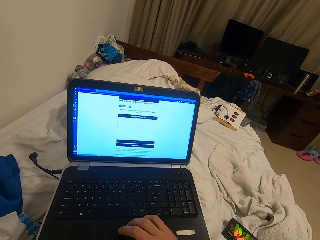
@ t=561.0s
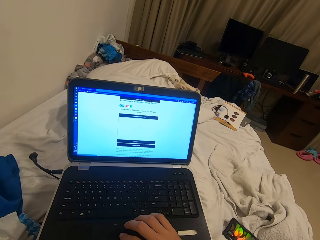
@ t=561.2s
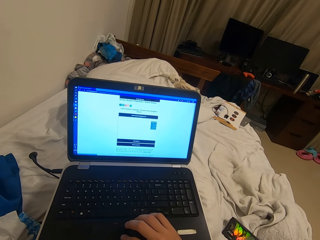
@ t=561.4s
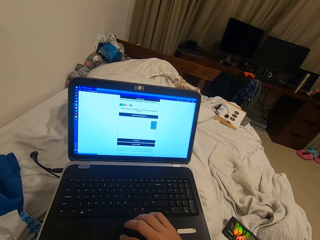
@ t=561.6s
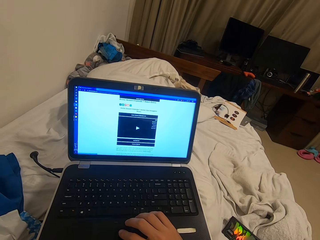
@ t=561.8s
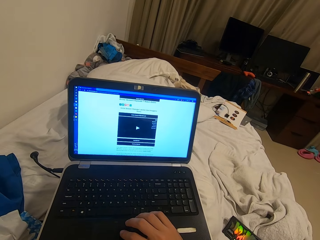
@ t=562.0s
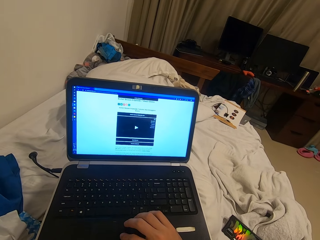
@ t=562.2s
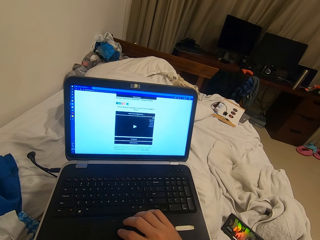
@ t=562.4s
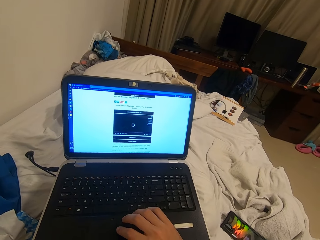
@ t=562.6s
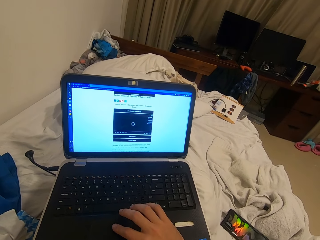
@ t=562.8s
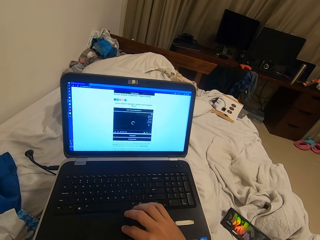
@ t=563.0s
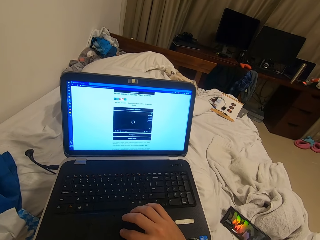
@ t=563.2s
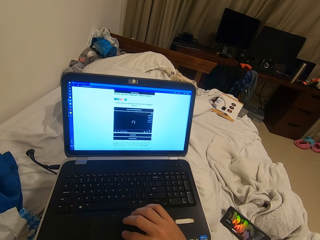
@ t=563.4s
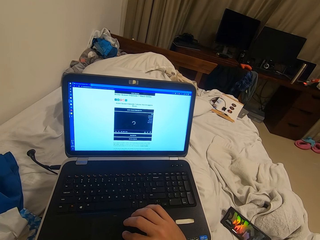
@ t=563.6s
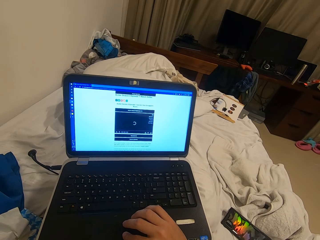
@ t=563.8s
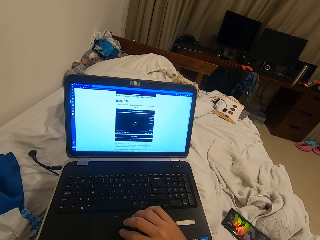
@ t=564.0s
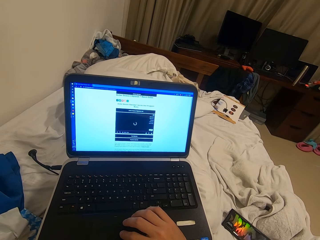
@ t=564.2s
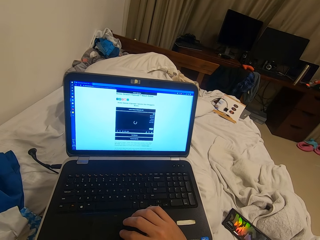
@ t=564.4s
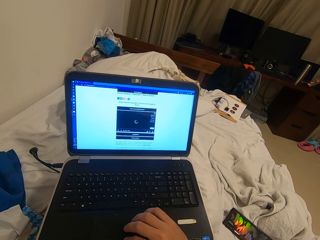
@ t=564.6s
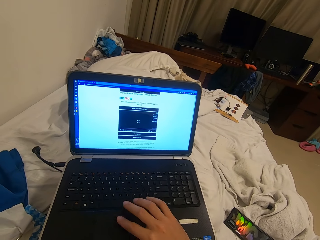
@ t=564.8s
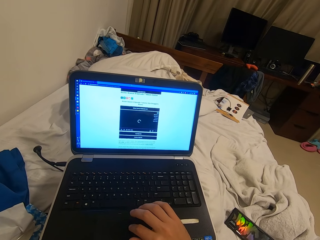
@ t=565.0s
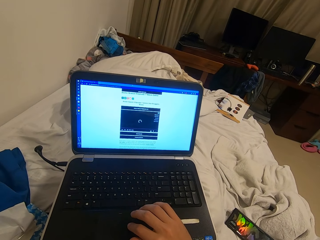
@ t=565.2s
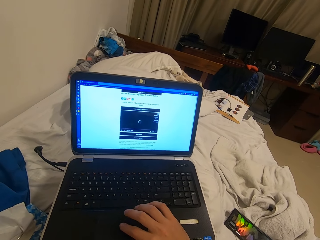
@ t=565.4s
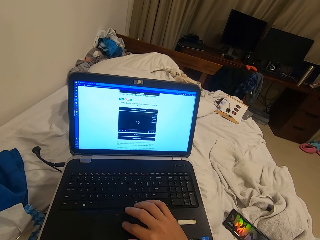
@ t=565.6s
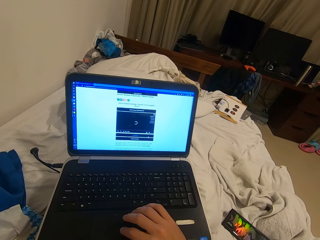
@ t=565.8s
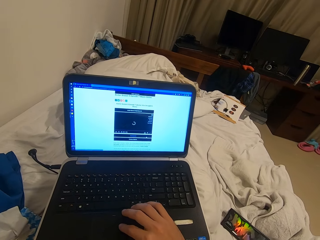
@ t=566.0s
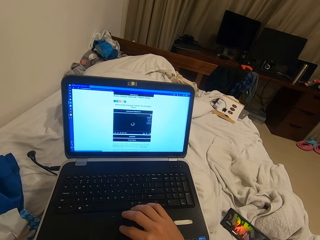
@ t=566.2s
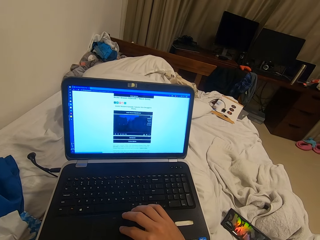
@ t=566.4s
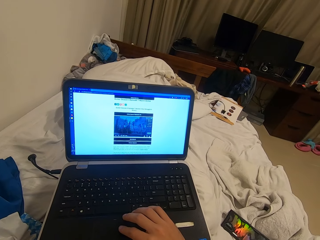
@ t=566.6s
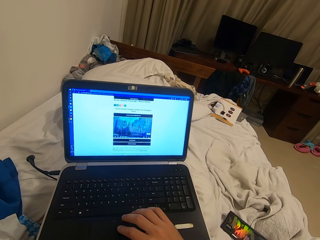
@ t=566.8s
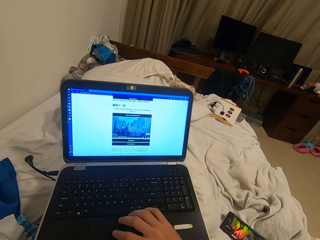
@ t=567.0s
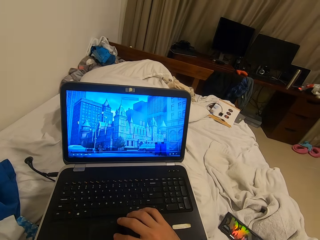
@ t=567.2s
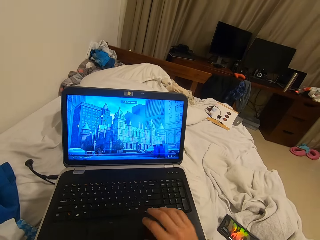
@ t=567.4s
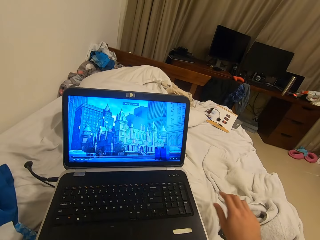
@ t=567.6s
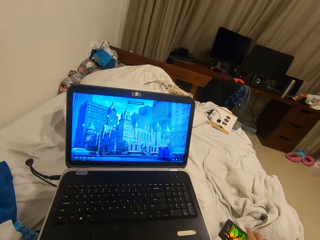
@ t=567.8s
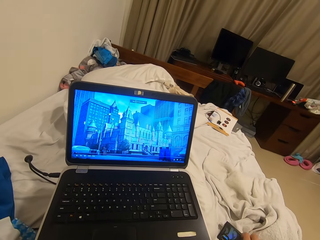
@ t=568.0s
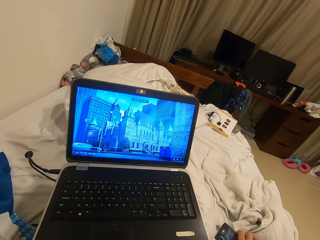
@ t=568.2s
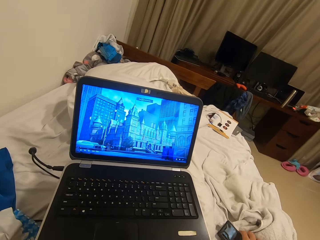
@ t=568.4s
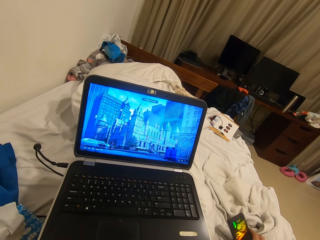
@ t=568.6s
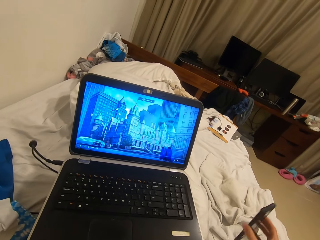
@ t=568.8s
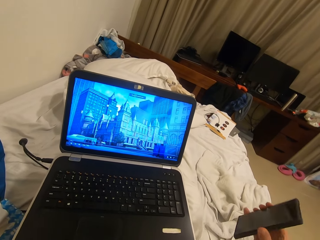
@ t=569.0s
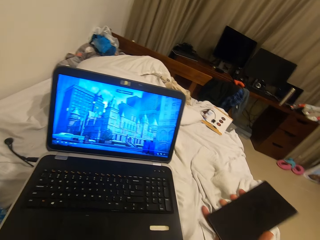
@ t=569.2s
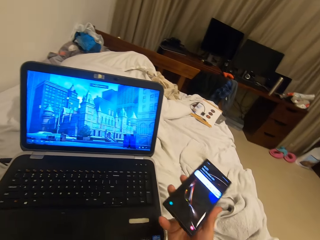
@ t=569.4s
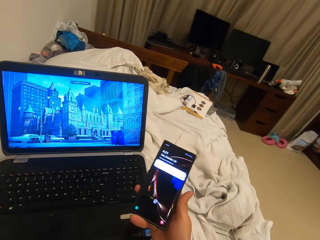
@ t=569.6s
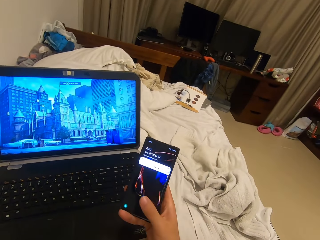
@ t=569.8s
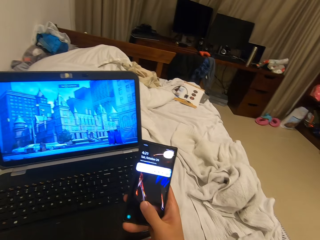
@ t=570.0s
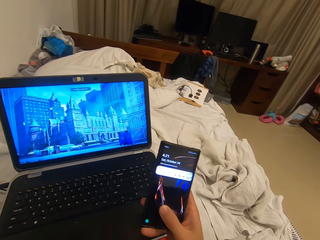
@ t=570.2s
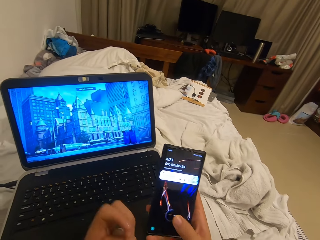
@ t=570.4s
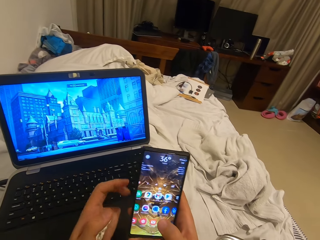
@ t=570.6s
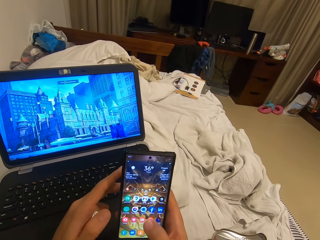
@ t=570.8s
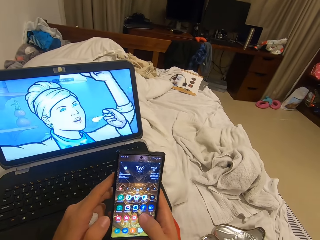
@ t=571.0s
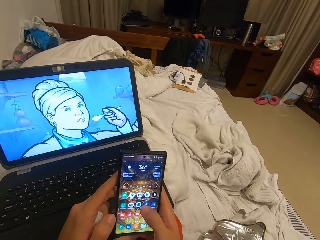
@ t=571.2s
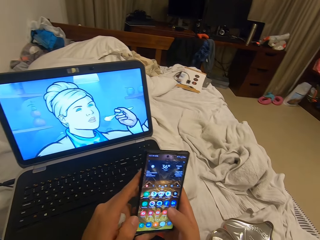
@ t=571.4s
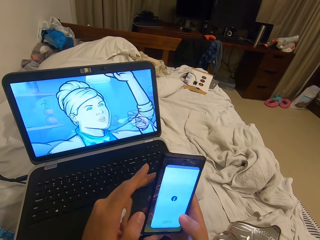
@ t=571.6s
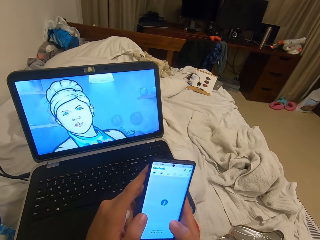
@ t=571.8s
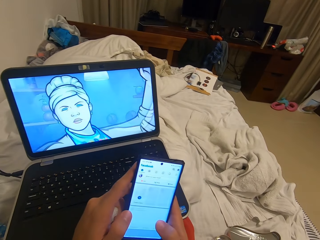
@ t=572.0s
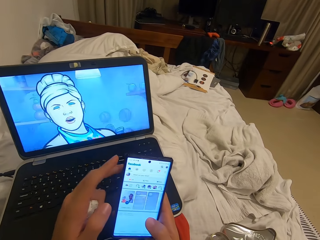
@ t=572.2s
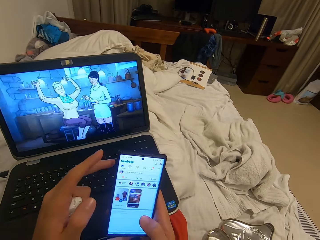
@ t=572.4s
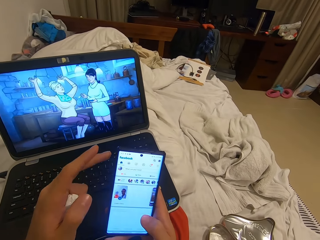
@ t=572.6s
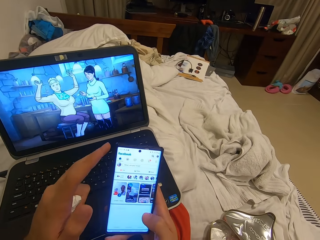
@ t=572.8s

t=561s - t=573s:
The camera wearer picks up the phone from the bed with his right hand. He operates the phone with his right hand.

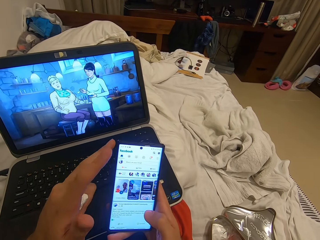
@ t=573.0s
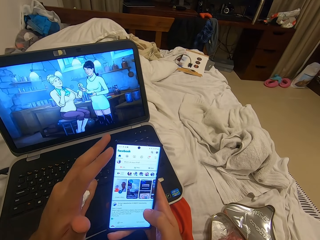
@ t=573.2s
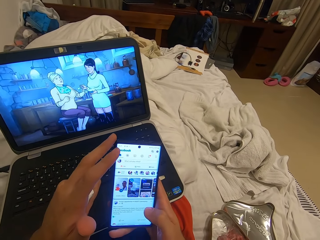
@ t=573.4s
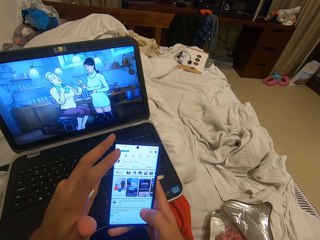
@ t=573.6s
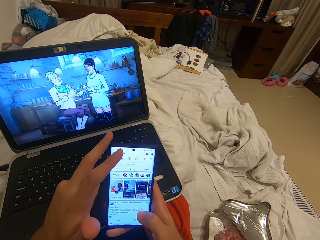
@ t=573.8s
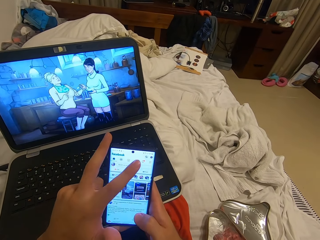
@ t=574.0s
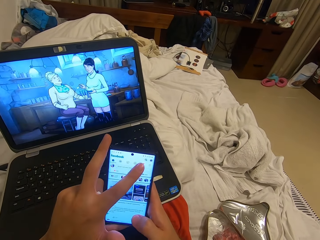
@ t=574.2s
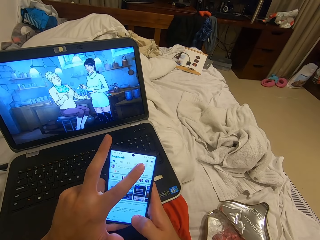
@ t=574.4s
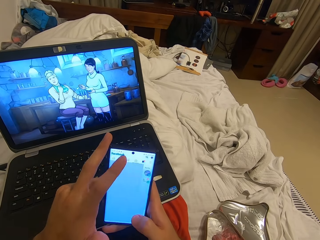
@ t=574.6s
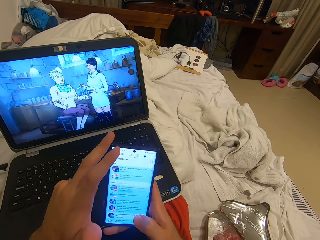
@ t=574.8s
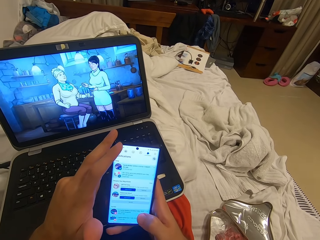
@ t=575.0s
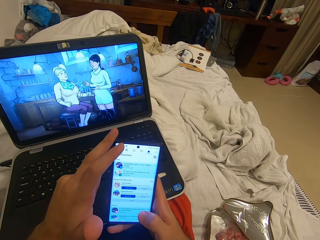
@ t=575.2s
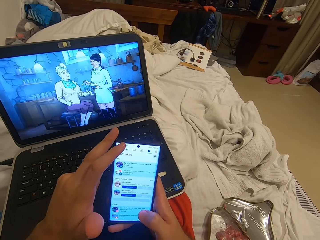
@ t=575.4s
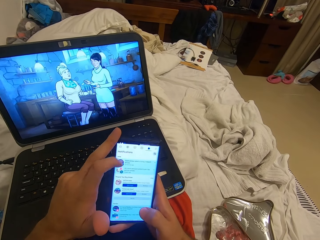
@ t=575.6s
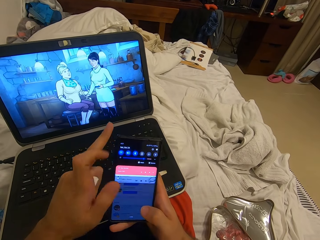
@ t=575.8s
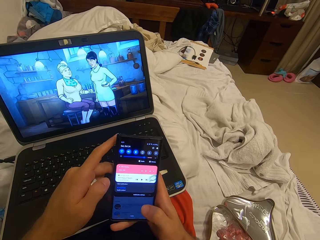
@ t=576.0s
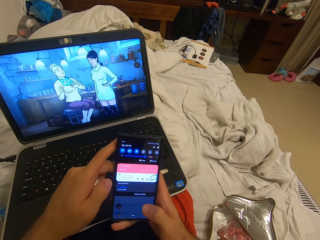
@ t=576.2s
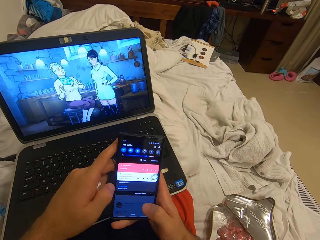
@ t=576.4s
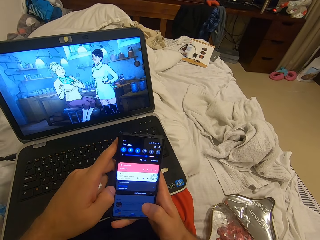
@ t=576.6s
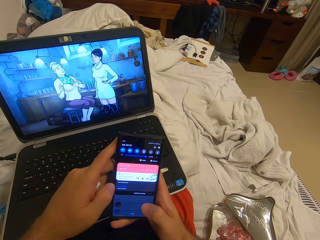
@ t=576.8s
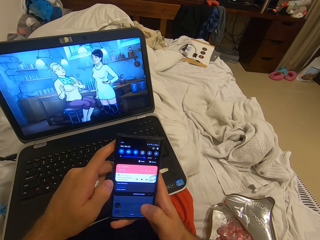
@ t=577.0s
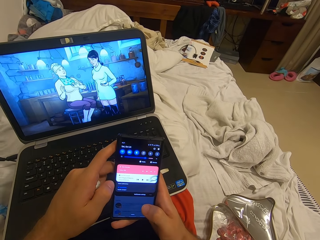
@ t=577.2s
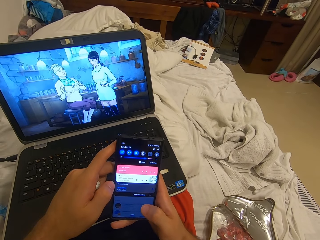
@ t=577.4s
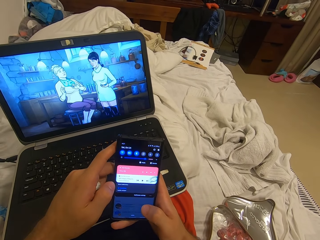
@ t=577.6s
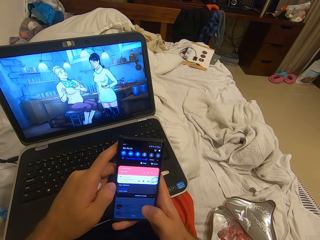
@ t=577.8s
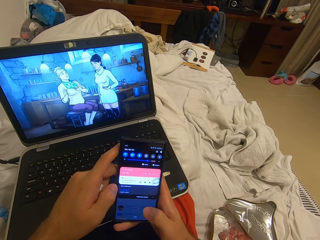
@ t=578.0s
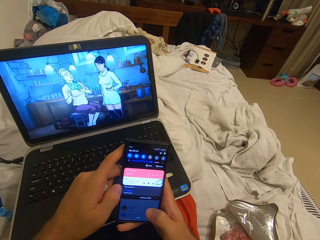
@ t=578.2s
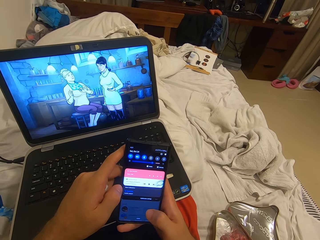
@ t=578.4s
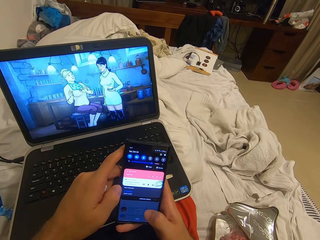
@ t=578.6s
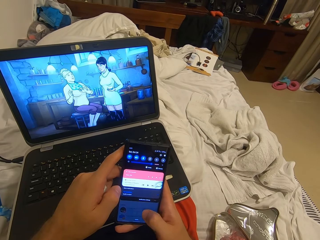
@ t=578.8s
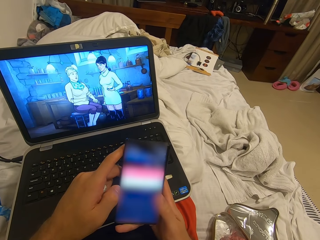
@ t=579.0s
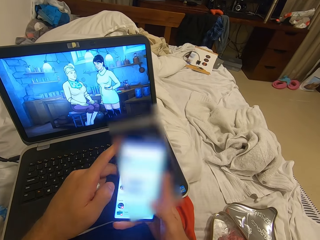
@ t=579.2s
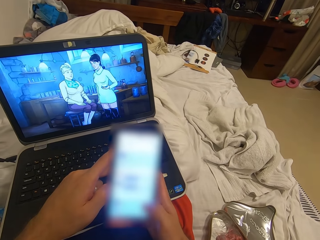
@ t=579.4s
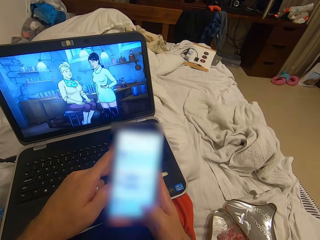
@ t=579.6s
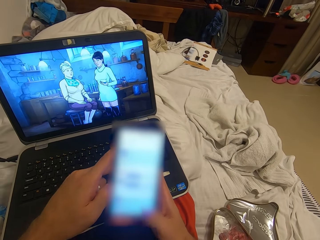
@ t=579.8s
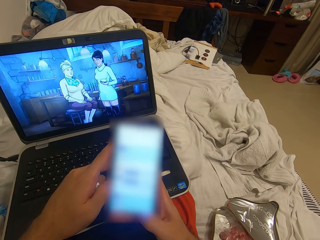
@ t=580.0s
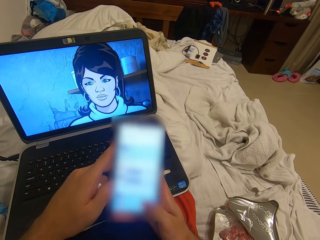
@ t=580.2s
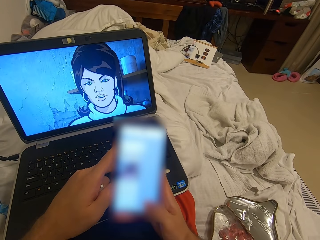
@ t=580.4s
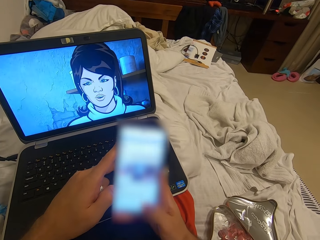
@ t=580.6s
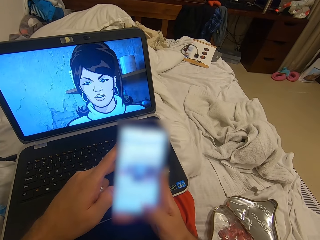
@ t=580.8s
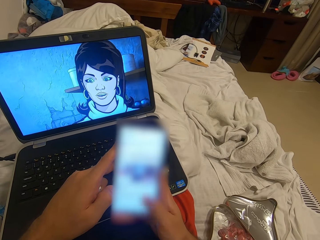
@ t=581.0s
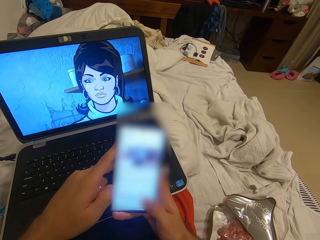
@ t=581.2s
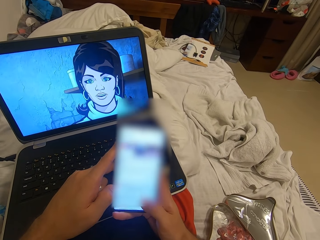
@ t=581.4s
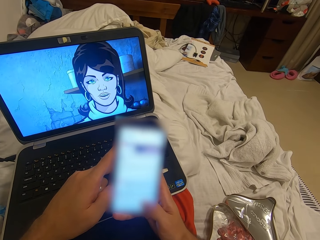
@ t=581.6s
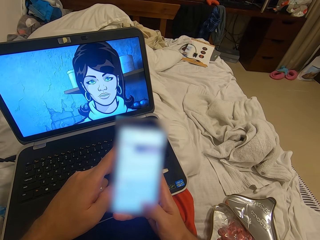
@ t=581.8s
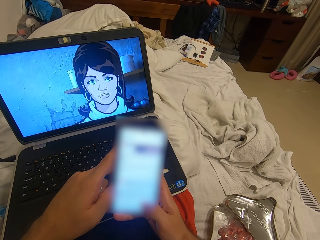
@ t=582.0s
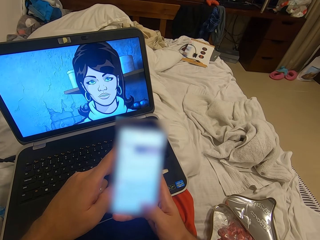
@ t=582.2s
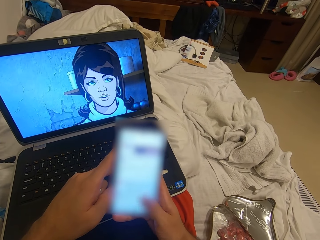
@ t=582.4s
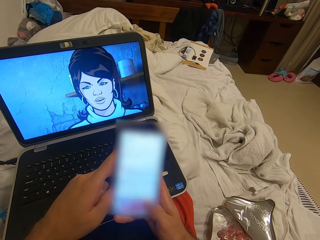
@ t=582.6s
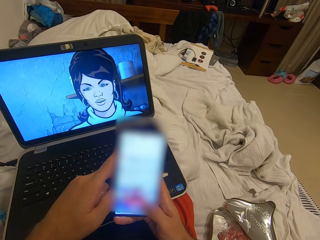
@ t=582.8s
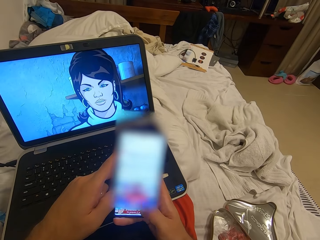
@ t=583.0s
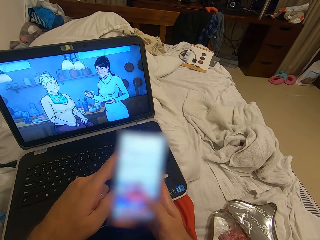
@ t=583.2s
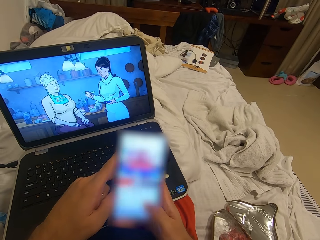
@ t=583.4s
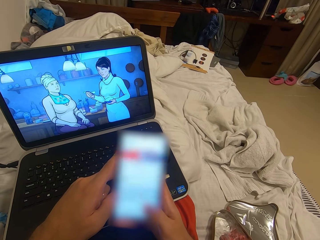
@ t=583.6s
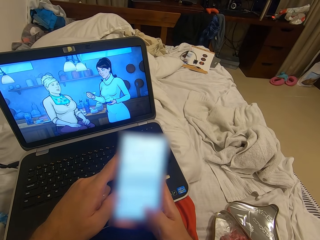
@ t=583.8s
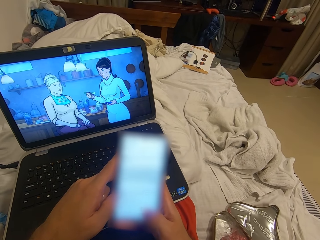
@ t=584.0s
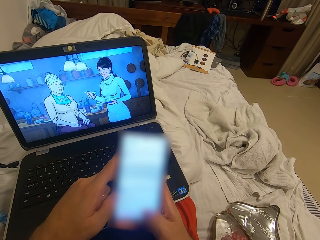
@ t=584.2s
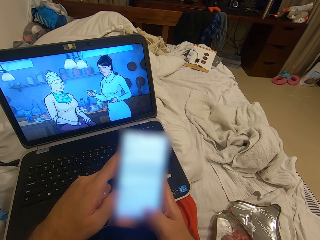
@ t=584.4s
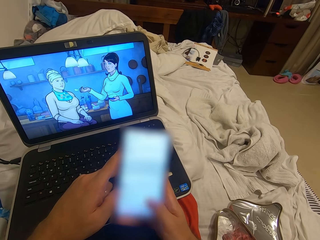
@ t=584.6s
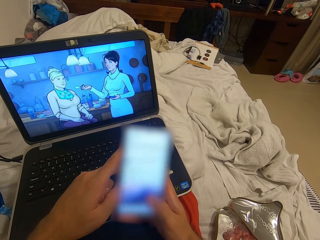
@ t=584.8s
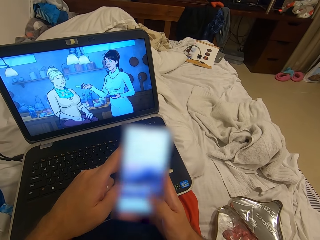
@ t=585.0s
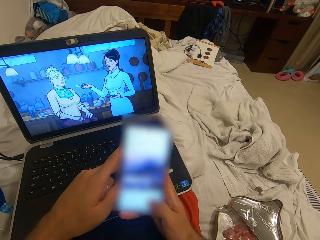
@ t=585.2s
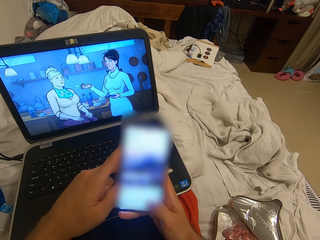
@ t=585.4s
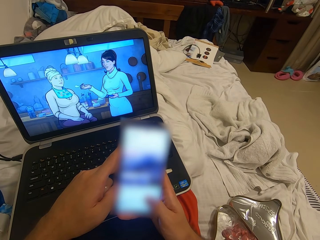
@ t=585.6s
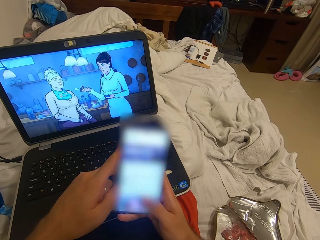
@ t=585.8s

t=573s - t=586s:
The camera wearer operates the phone with his left hand. He operates the phone with his right hand.
